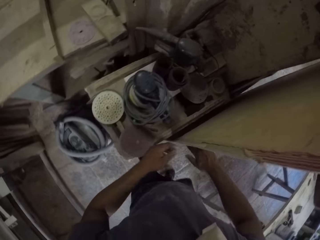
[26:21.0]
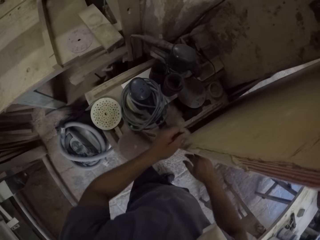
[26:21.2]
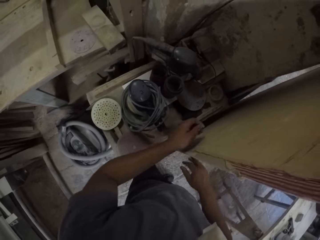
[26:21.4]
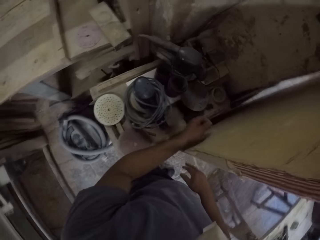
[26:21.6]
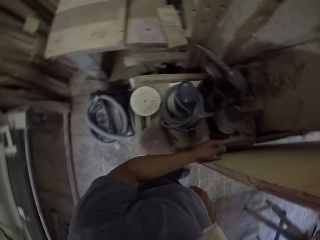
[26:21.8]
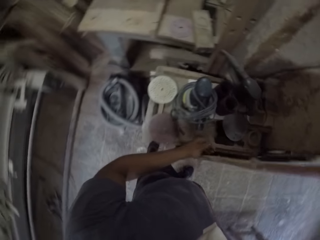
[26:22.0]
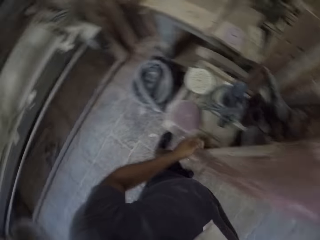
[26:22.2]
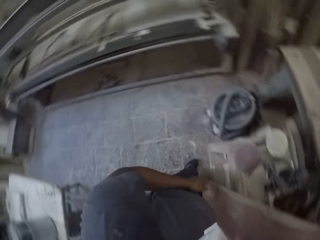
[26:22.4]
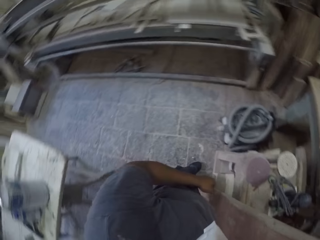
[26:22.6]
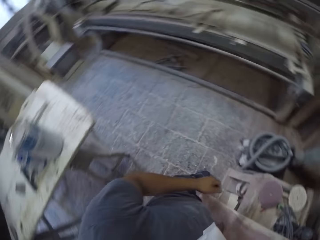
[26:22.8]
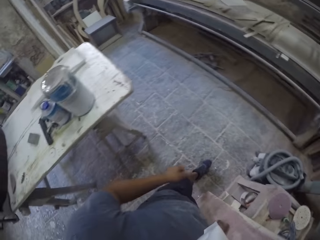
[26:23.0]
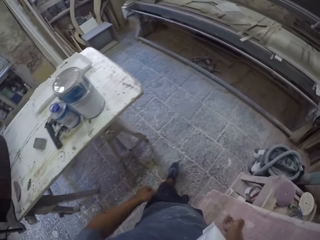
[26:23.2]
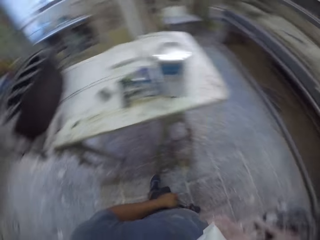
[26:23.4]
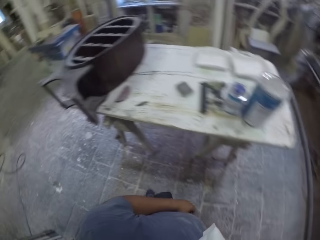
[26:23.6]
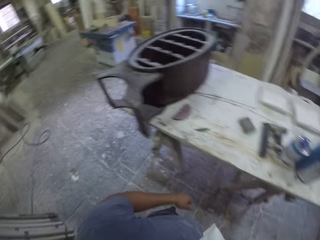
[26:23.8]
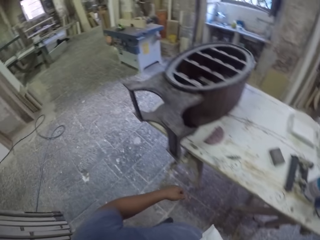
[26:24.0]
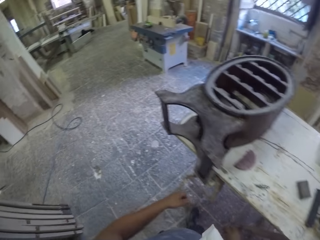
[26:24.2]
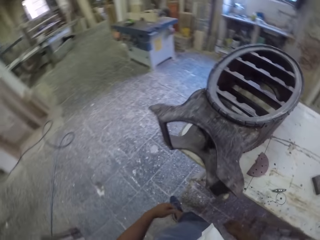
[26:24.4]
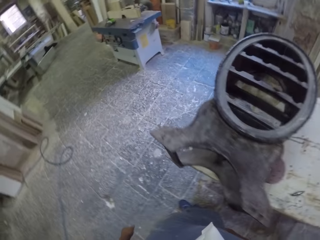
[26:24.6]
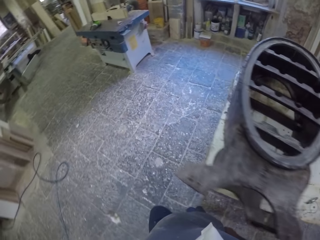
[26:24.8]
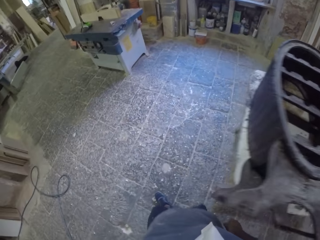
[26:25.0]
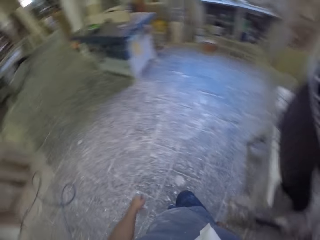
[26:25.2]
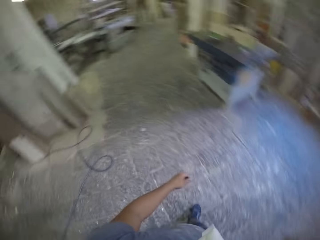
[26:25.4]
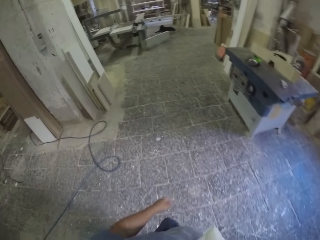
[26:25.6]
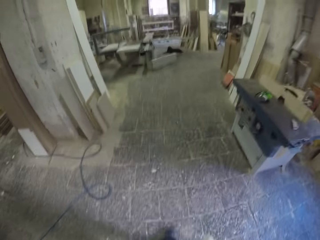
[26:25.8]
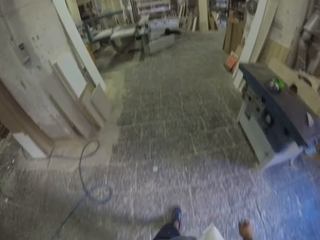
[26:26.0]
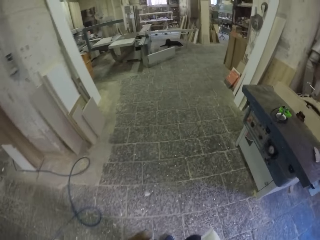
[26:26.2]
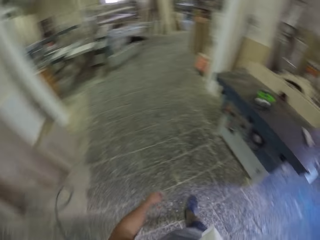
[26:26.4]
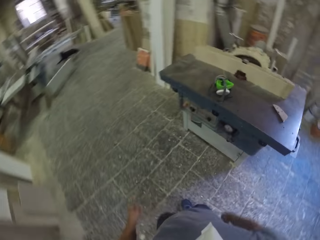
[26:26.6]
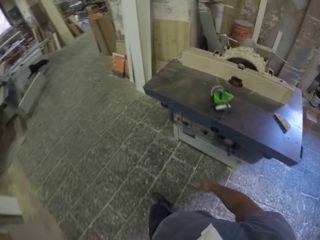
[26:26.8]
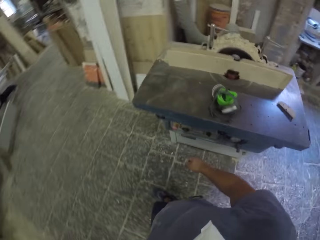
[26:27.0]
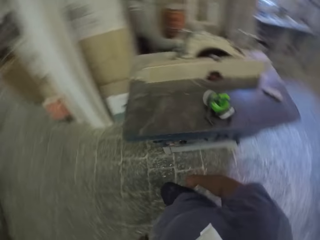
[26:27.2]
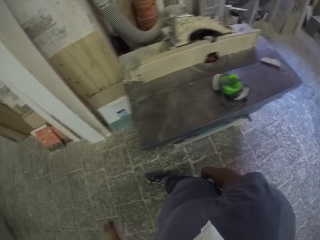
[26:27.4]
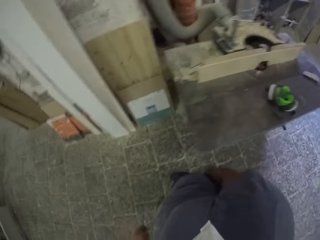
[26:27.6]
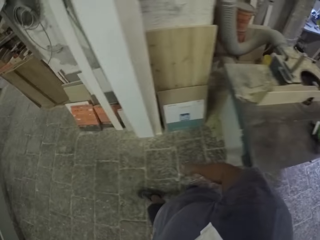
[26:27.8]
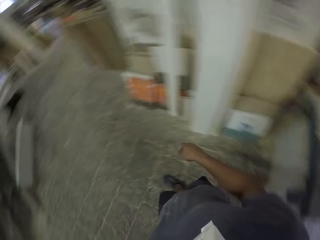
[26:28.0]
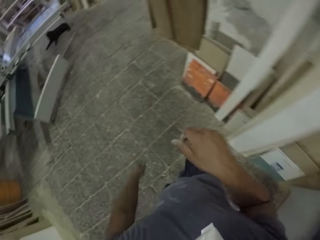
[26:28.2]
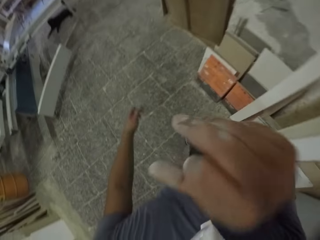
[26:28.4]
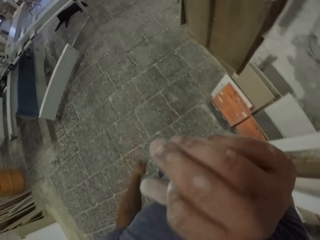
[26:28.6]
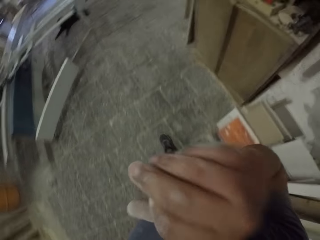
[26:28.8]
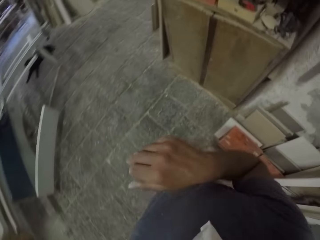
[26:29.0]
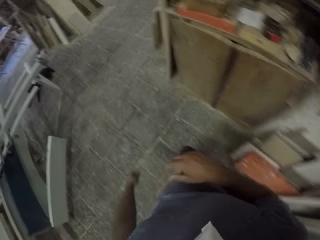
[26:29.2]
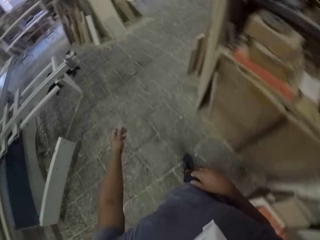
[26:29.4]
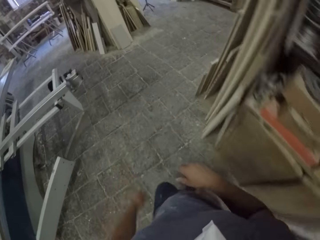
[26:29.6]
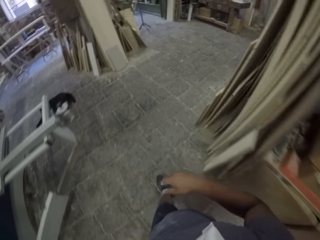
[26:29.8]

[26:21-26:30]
The camera wearer stands in the workshop. He stops. He walks around the workshop. He wipes his face with his hand.

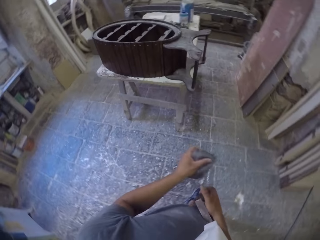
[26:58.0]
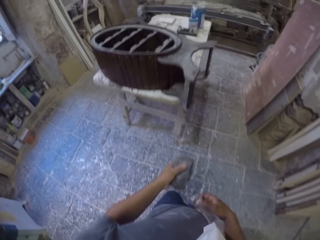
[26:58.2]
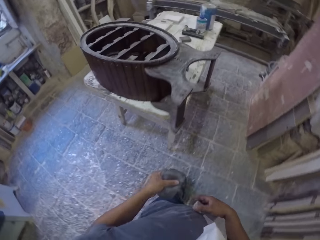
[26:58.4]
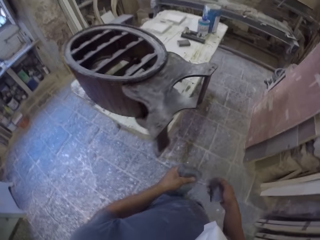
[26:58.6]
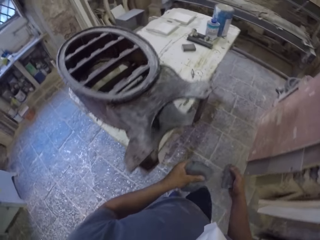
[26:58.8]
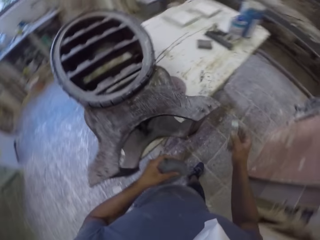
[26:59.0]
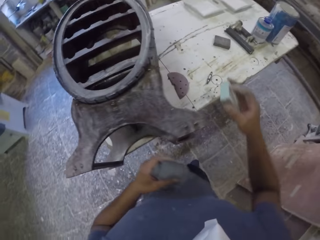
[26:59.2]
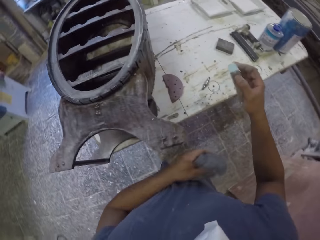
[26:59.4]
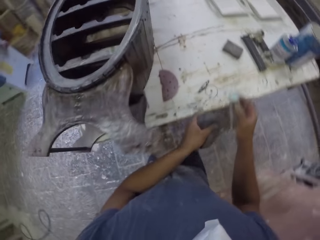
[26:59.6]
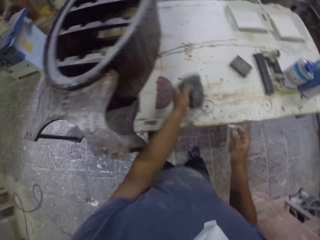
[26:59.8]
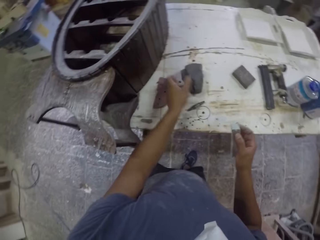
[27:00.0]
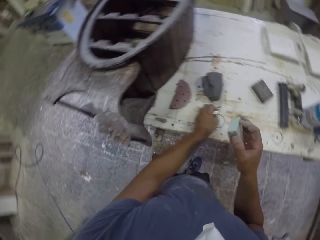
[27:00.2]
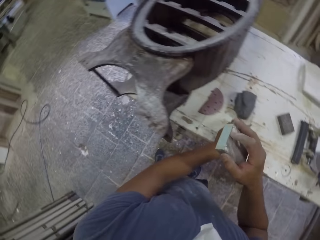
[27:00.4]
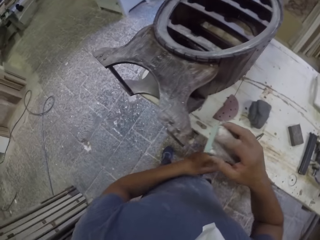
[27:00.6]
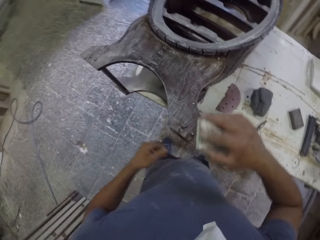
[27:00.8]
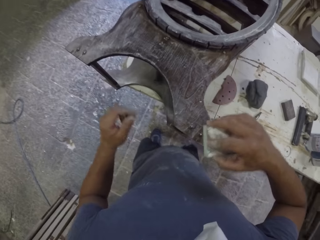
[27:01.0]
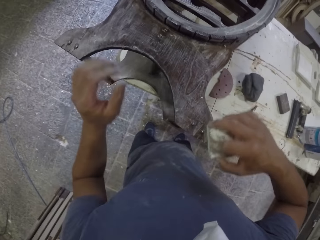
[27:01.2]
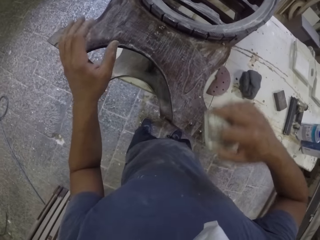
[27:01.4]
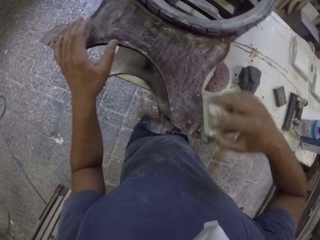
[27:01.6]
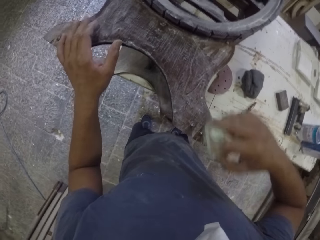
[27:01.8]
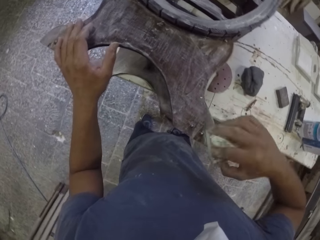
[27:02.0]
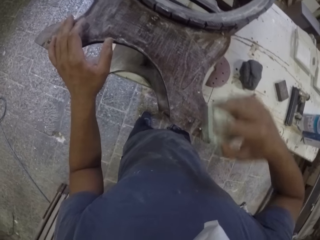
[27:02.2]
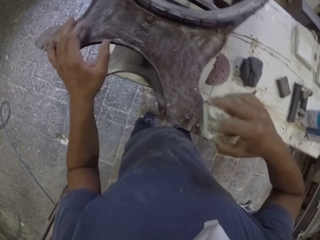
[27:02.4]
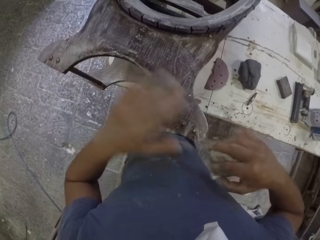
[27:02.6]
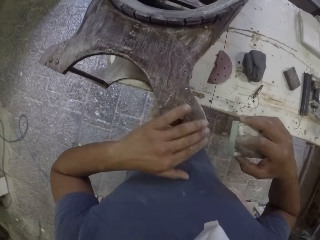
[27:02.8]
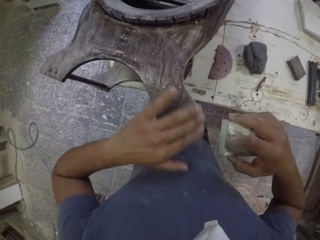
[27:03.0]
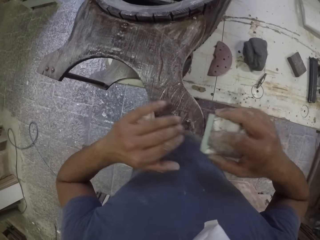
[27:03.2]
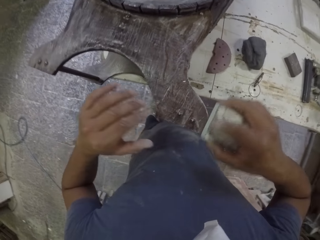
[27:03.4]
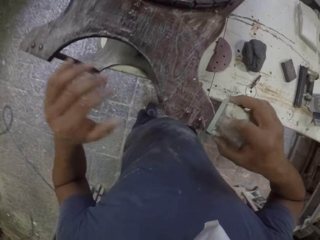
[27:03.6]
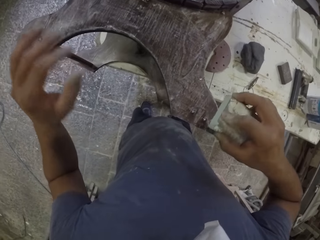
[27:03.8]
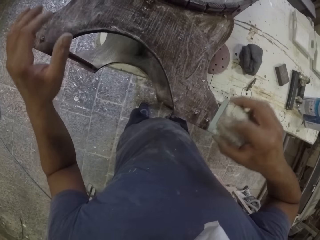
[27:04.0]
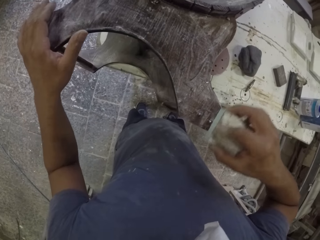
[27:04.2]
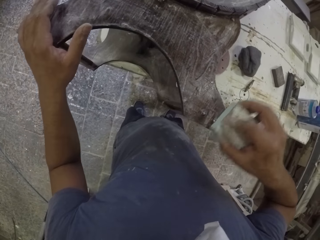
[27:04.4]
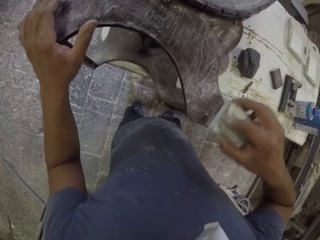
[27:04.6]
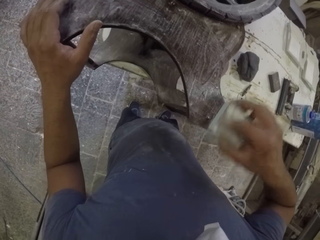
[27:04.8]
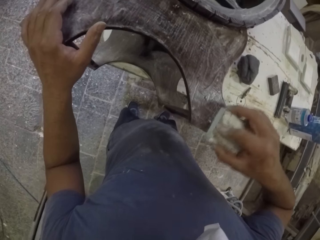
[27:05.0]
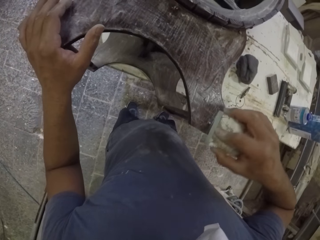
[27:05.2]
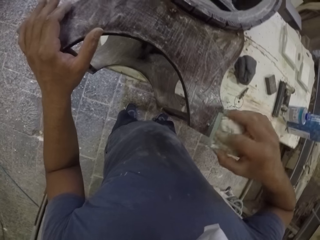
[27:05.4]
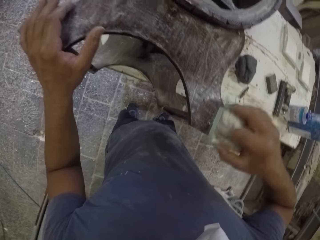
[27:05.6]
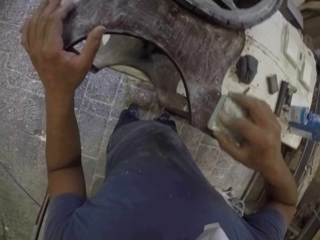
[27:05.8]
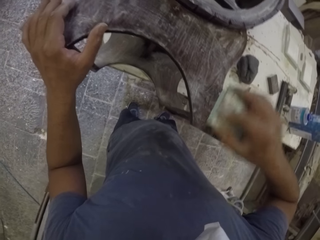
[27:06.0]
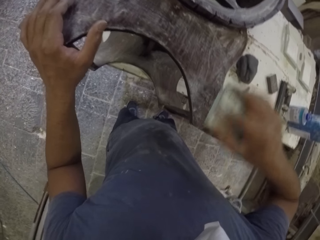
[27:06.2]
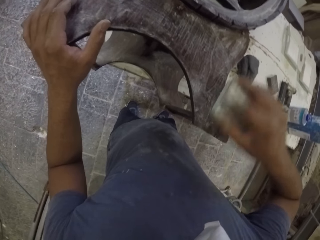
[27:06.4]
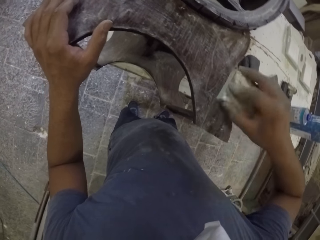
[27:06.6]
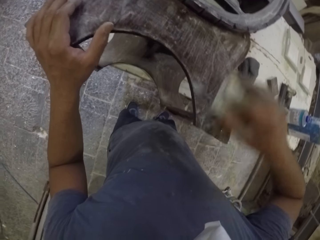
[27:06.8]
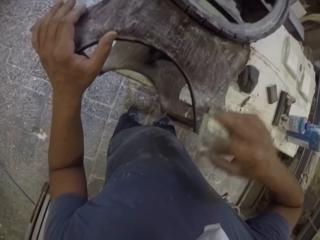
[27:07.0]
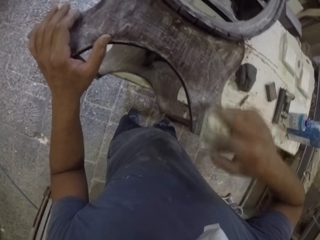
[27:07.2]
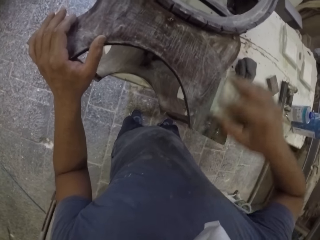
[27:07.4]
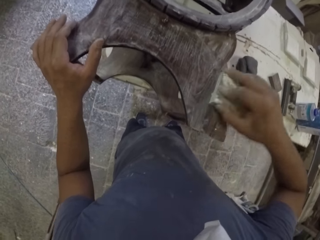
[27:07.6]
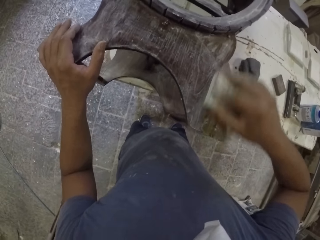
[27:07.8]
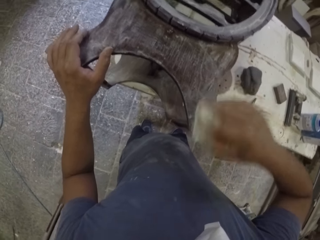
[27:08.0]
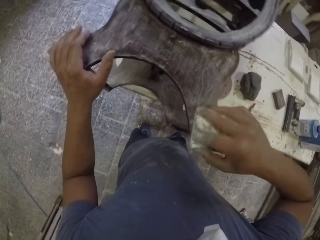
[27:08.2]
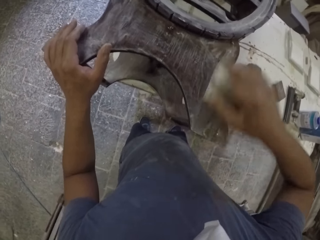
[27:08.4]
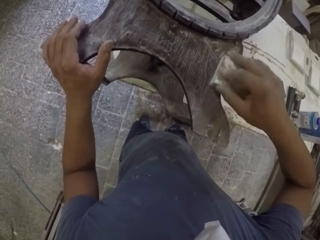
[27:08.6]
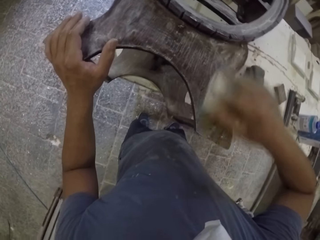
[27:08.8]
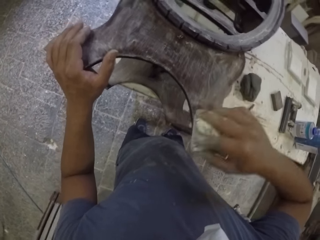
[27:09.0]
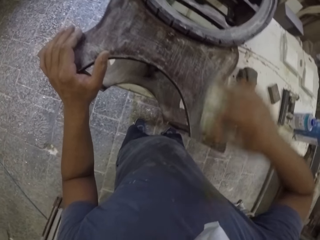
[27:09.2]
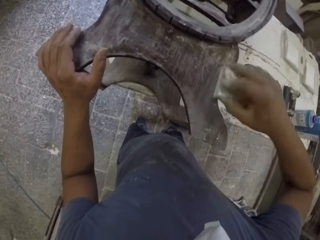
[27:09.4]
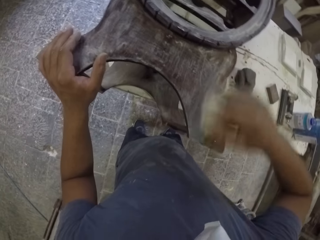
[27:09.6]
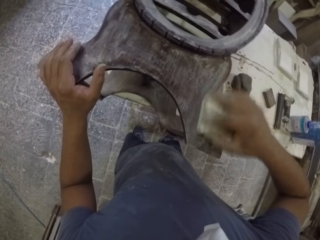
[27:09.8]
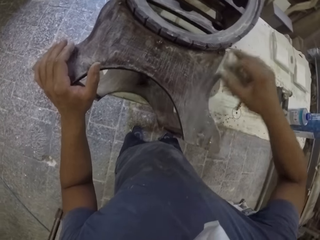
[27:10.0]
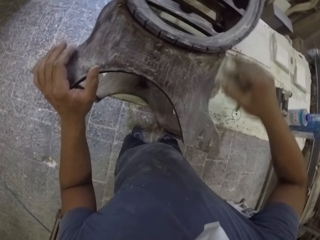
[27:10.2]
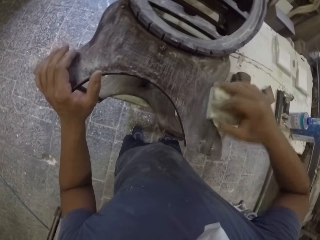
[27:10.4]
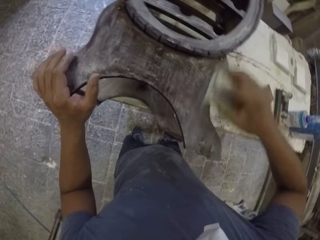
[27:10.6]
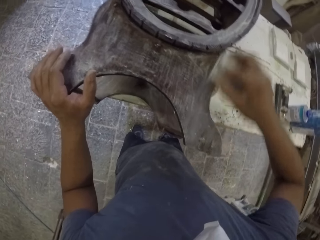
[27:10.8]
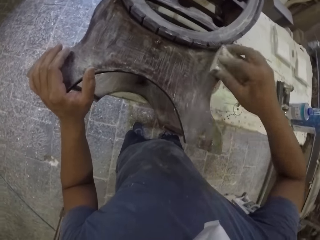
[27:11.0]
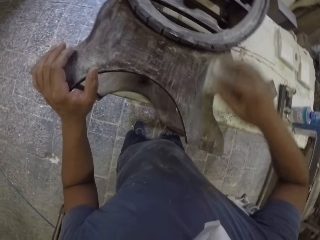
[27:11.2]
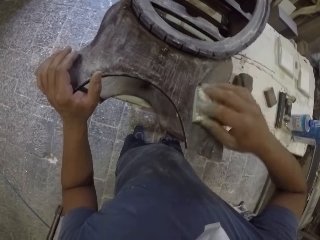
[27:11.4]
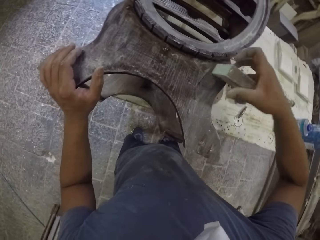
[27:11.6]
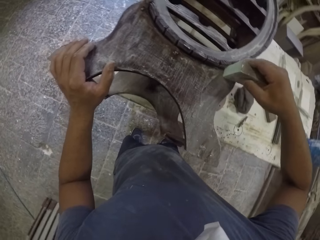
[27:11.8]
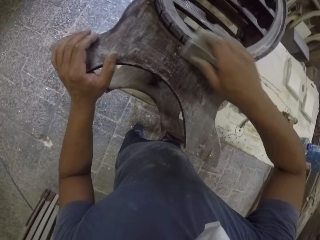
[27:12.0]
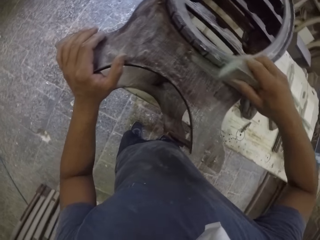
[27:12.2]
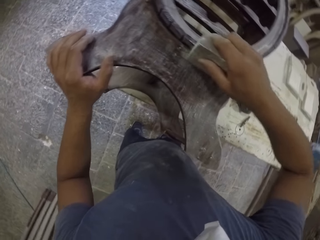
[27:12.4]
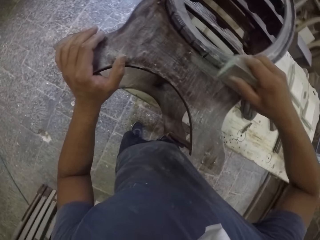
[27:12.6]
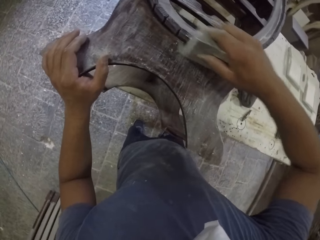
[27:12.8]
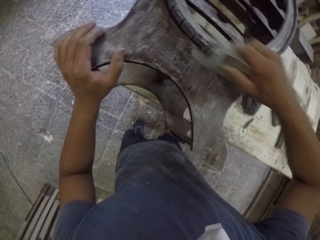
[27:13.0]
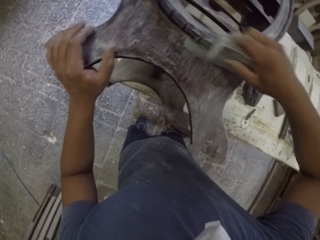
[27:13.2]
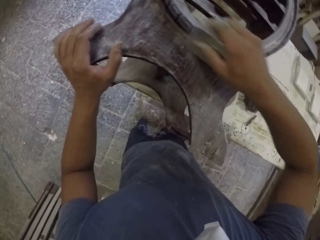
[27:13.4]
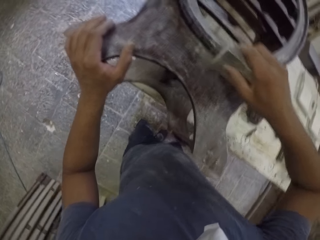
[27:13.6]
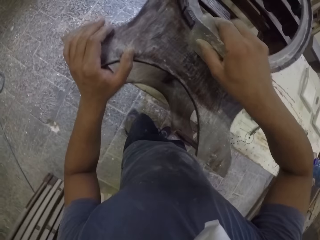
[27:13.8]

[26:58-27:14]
The camera wearer holds sandpaper. He puts the piece of cloth on the table. He smooths the wooden rack with a smoothing stone or sandpaper. He puts his left hand on the wooden rack. He runs his fingers through the furniture. He holds the sandpaper. He wipes the wooden rack with his left hand. He smooths the wooden rack with the smoothing stone. He puts his left hand on the wooden rack.
